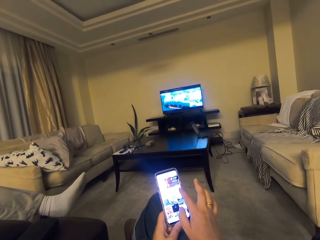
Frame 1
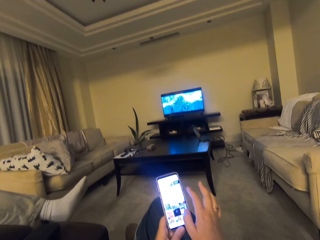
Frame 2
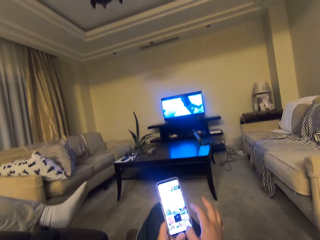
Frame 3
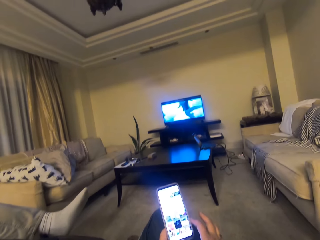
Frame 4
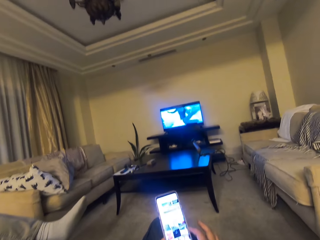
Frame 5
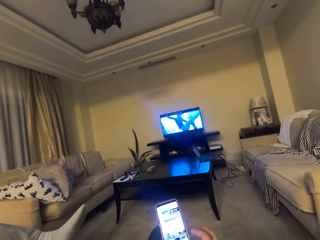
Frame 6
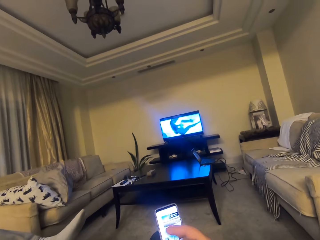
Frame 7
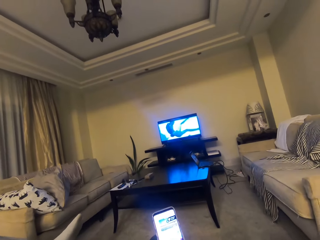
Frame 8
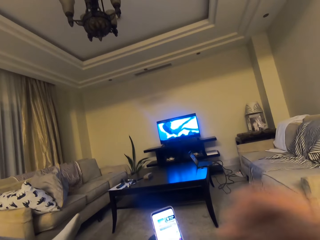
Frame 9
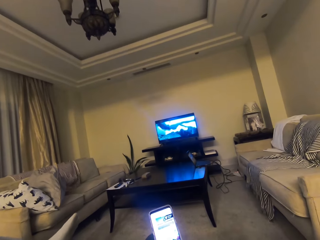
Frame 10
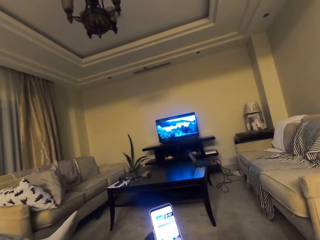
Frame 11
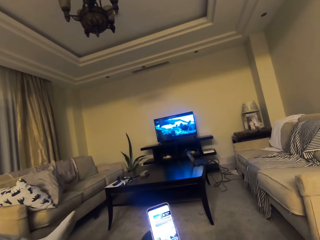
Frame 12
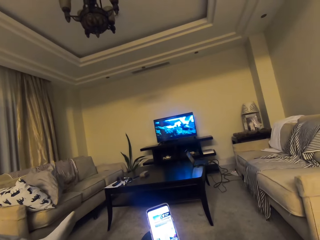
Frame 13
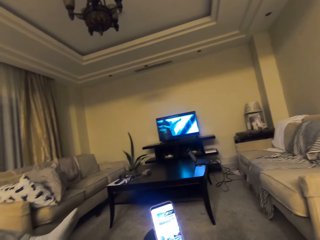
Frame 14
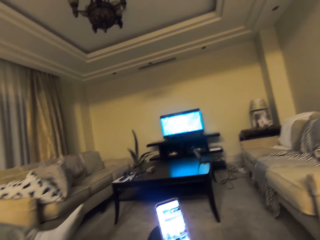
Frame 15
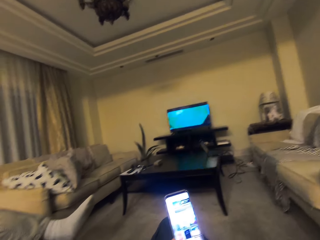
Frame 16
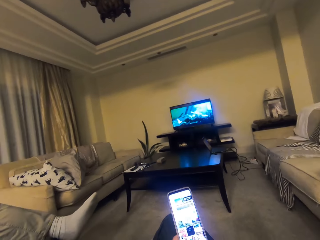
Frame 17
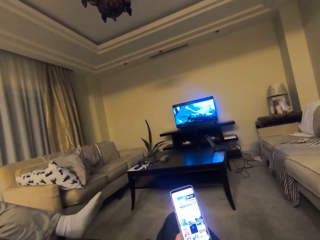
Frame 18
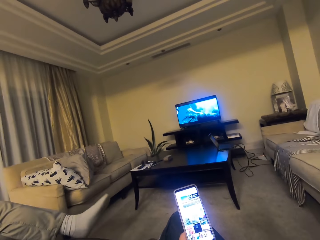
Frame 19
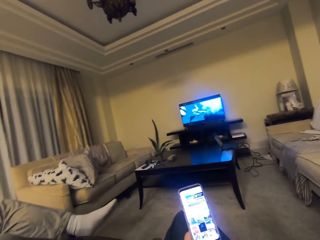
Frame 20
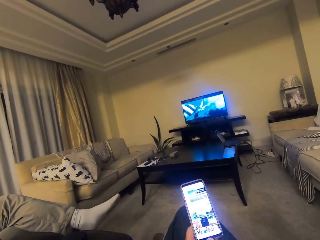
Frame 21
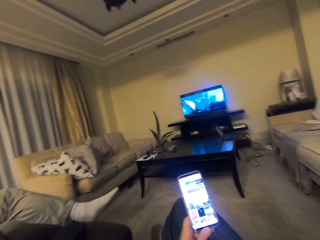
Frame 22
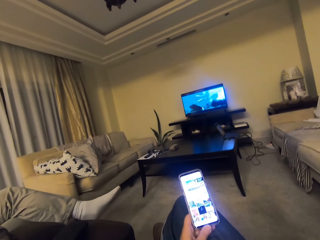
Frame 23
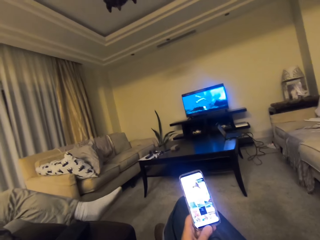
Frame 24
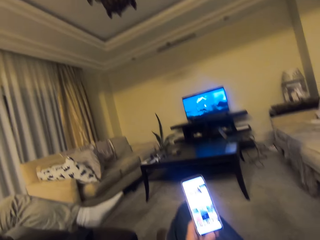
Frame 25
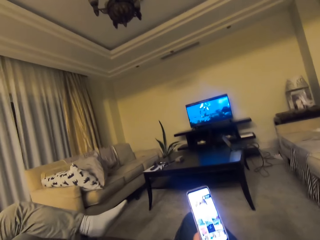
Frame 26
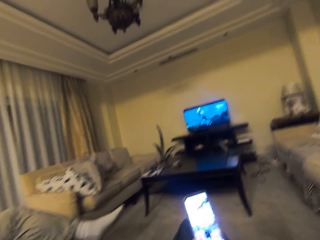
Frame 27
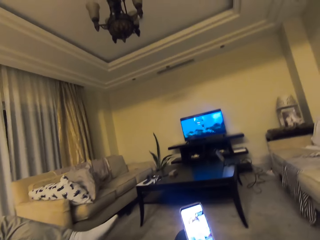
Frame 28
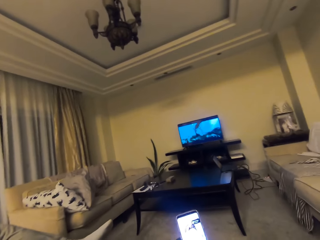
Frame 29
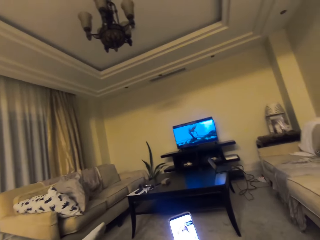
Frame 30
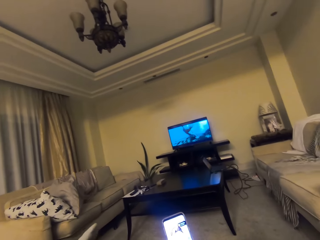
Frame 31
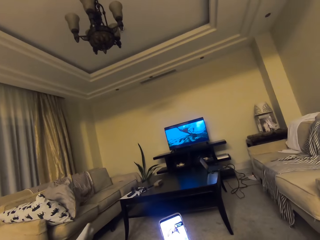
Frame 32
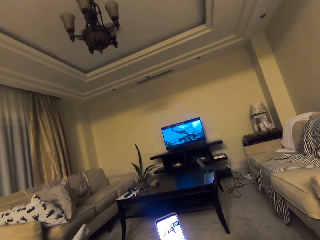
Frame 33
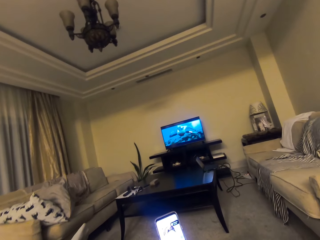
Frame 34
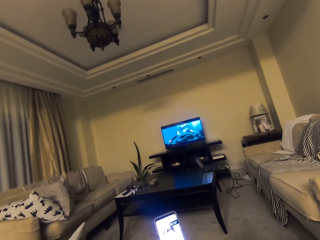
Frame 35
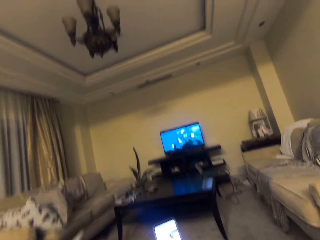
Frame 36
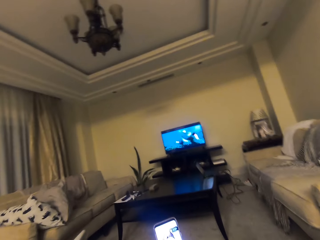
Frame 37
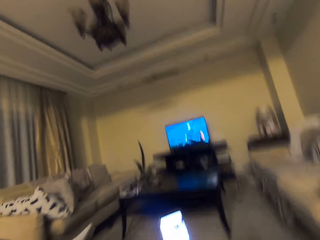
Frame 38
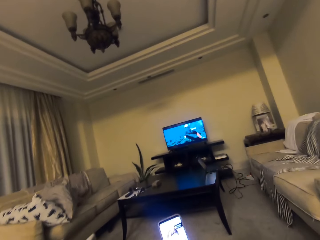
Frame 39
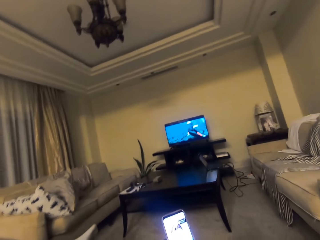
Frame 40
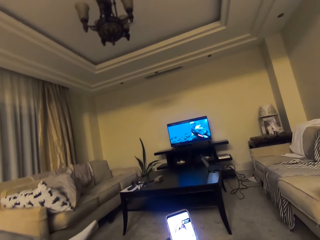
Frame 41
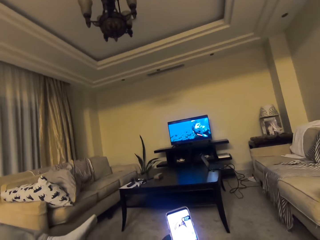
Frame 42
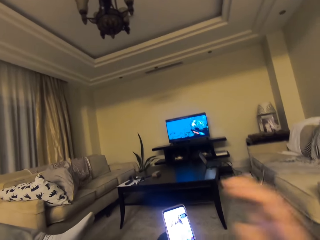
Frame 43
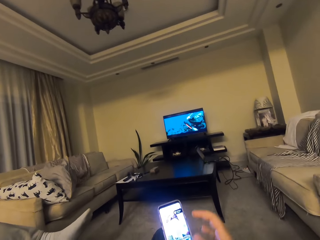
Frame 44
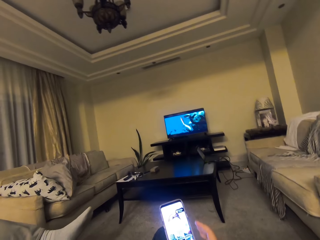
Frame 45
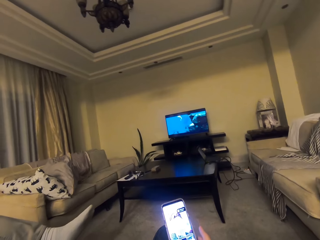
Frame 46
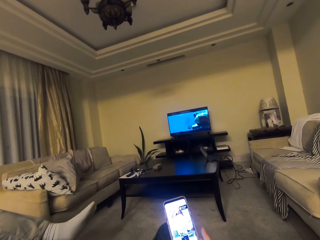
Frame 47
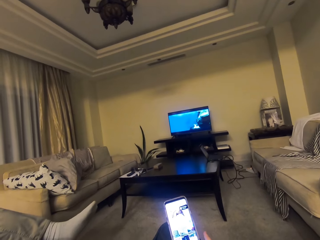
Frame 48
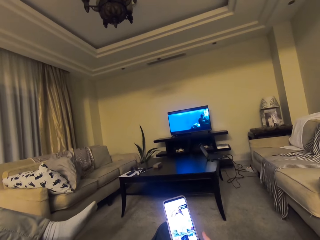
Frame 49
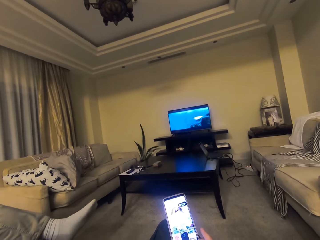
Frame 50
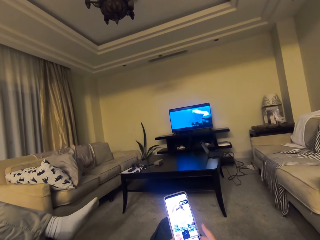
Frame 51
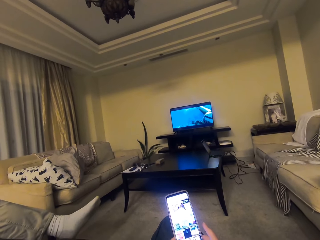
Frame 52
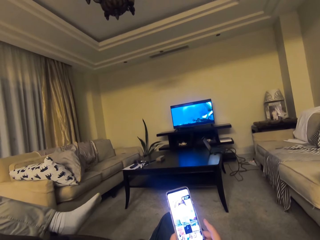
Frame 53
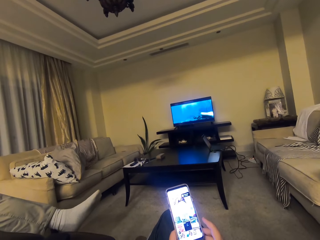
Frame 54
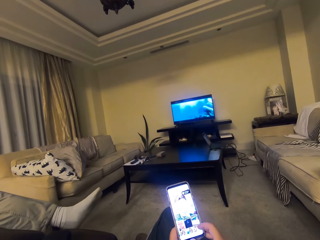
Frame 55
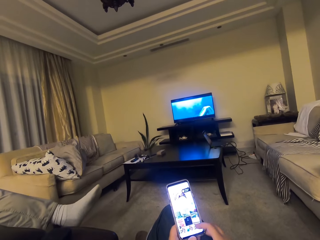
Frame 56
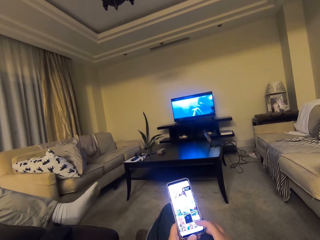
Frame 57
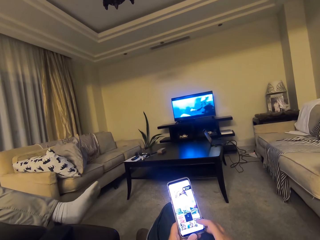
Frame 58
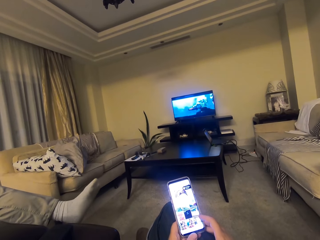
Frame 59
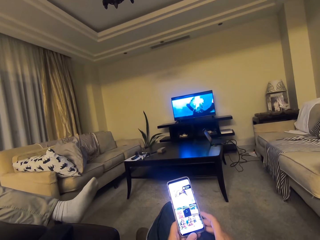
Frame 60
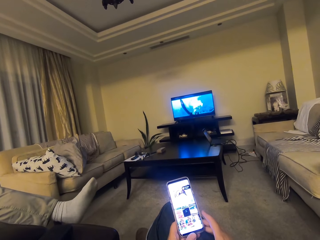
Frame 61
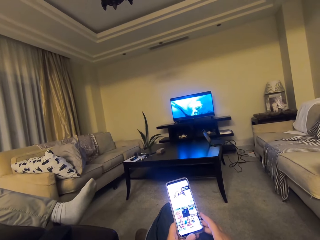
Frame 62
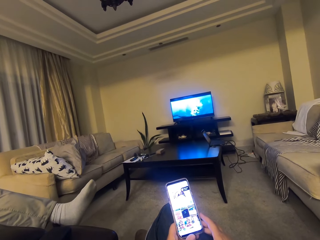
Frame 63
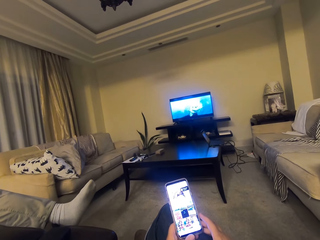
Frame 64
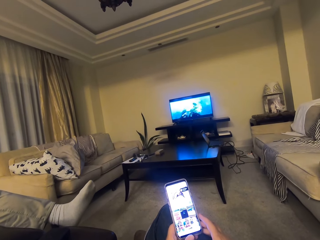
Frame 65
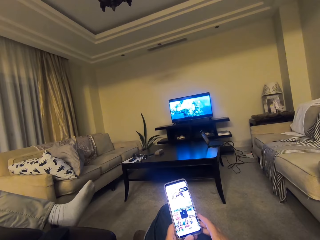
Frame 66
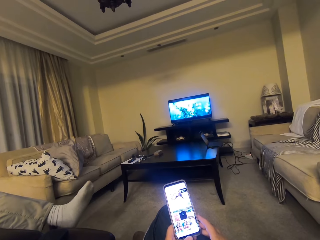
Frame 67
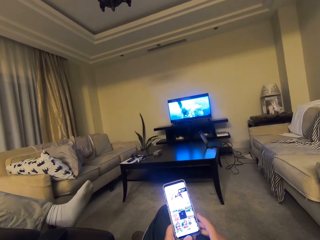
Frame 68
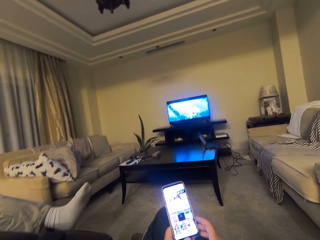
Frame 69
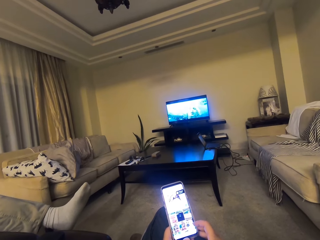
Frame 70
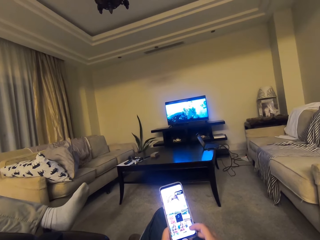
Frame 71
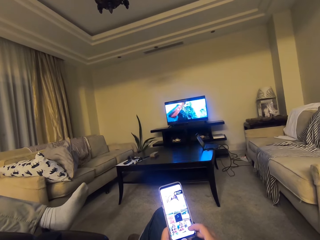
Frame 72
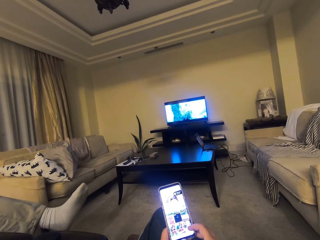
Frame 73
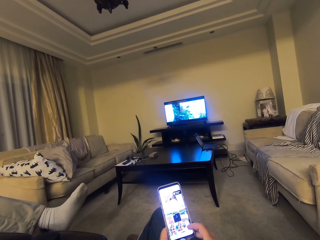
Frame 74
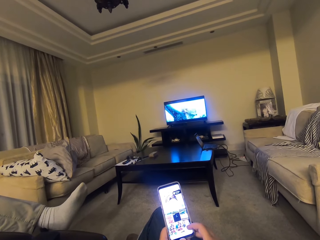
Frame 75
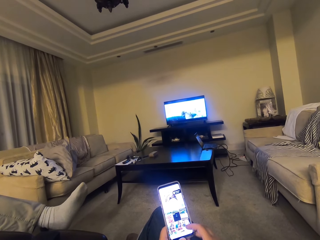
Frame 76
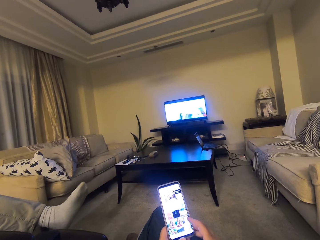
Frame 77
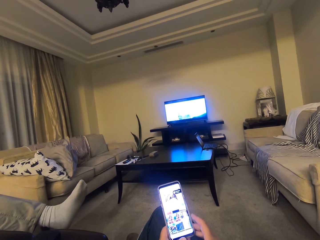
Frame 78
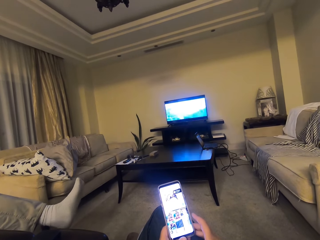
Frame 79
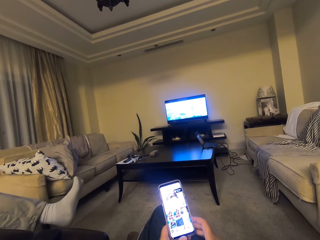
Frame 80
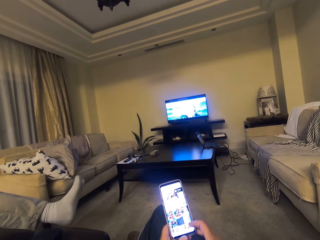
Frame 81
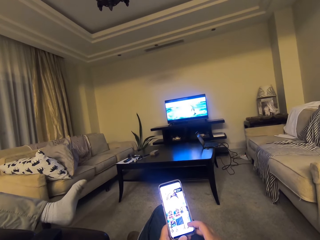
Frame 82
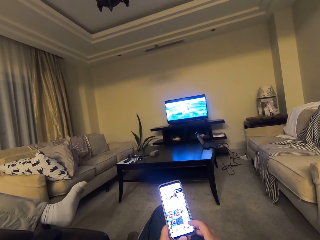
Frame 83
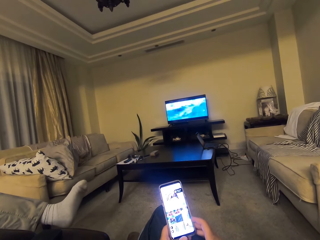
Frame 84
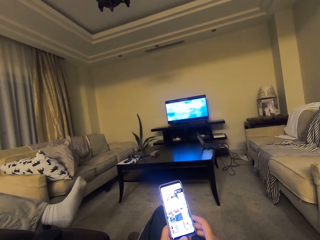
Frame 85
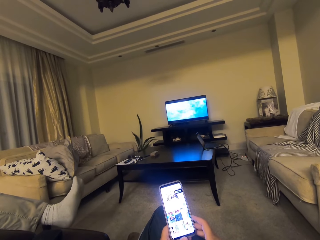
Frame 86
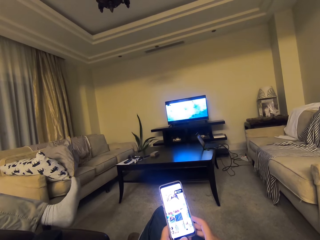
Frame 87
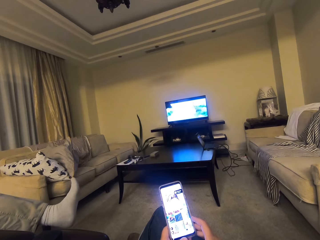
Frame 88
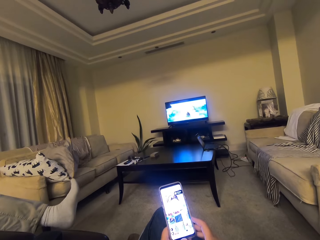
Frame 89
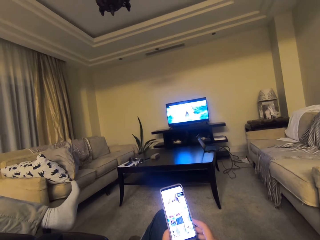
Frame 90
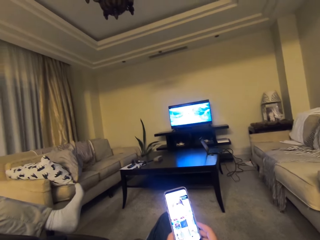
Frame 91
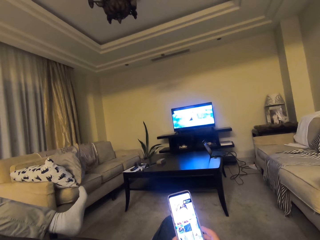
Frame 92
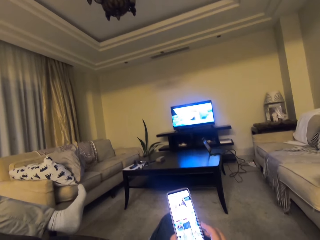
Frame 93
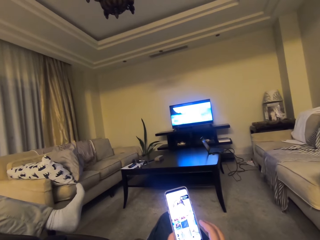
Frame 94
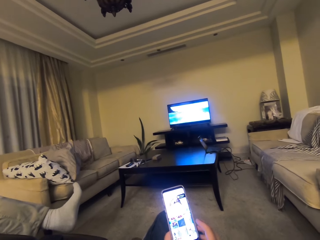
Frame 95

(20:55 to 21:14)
The camera wearer lifts his hand. He puts down his hand. He operates the phone.

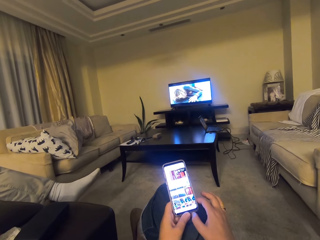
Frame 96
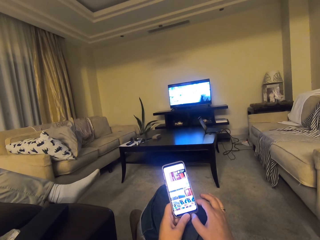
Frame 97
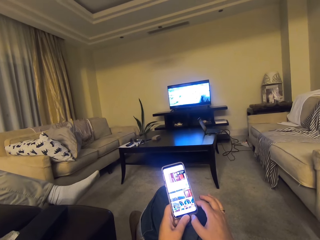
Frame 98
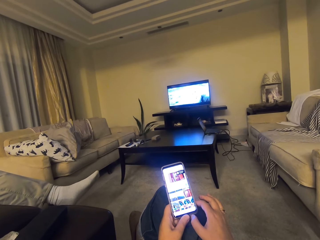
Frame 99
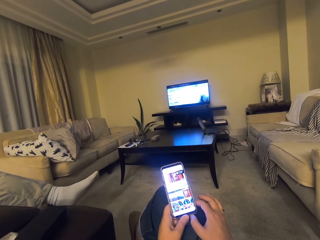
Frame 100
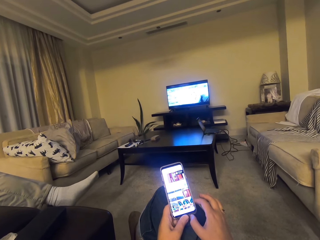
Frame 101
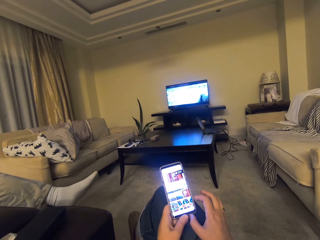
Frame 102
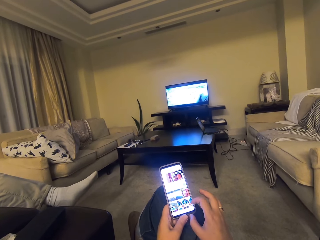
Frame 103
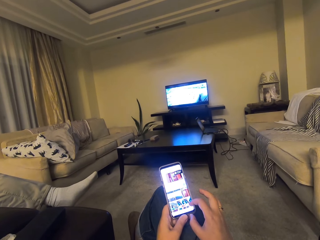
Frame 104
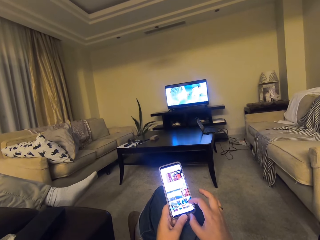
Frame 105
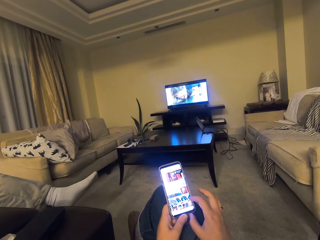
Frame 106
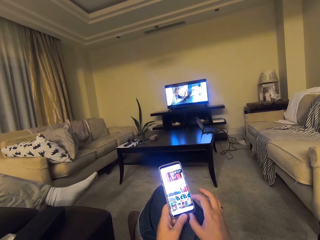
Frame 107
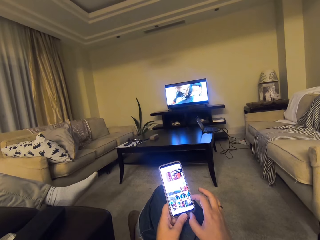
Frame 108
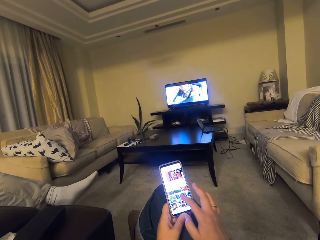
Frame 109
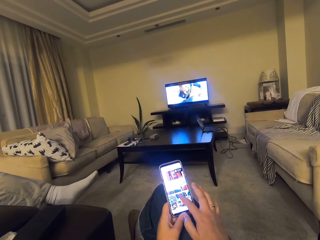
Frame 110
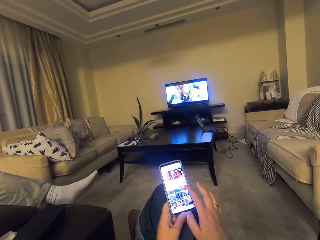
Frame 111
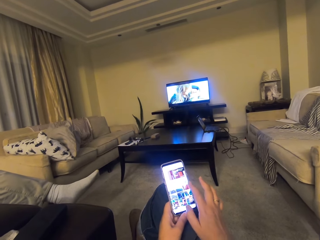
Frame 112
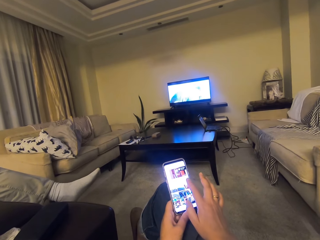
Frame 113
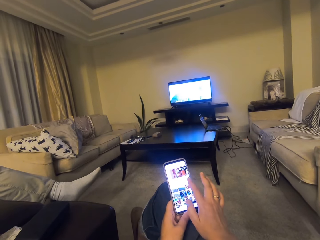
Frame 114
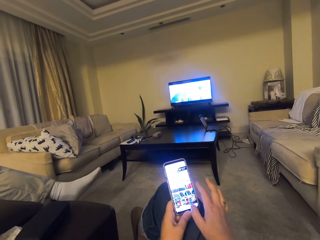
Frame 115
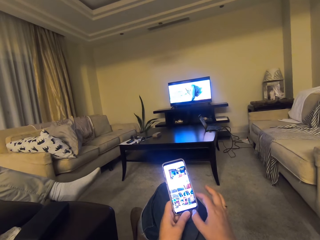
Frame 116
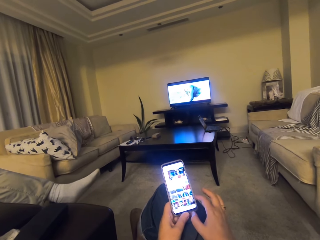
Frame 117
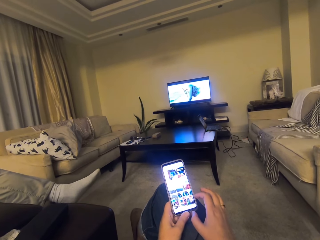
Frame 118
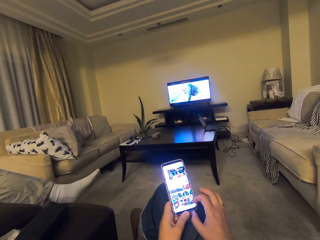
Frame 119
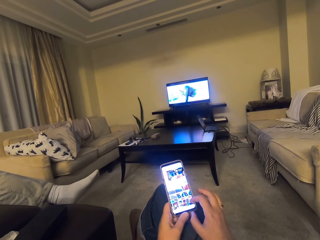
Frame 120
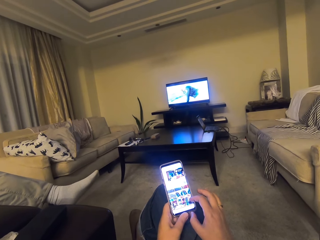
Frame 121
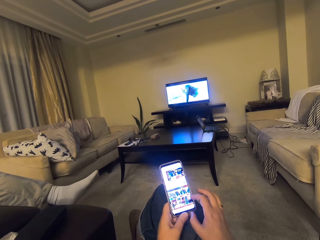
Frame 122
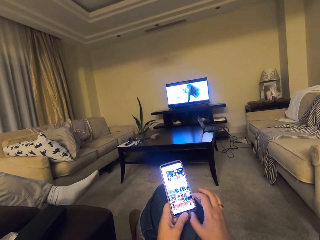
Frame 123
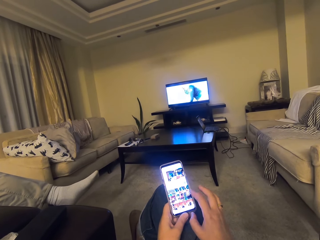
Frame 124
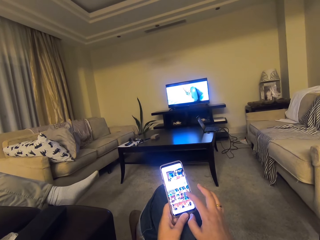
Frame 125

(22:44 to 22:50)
The camera wearer clicks on a phone. They scroll up their phone. They click on the phone. They click on the phone again. They use the phone and talk. They click on their phone. They click on the phone.
